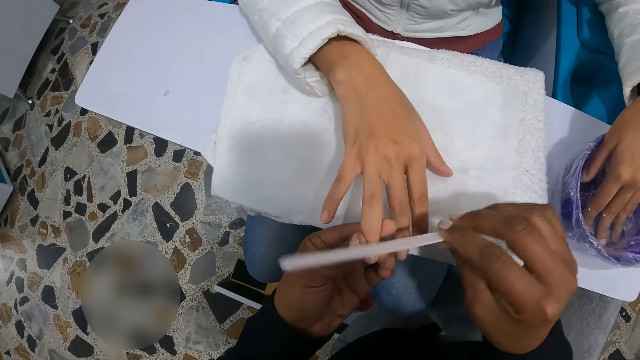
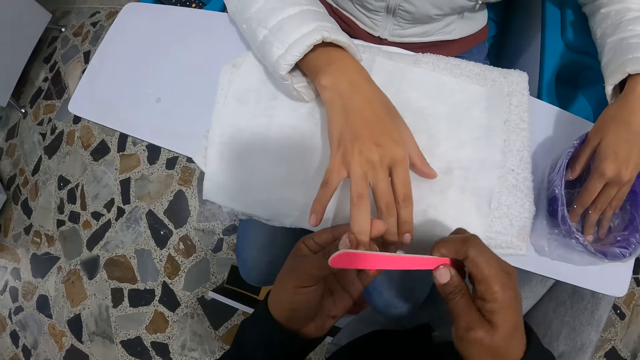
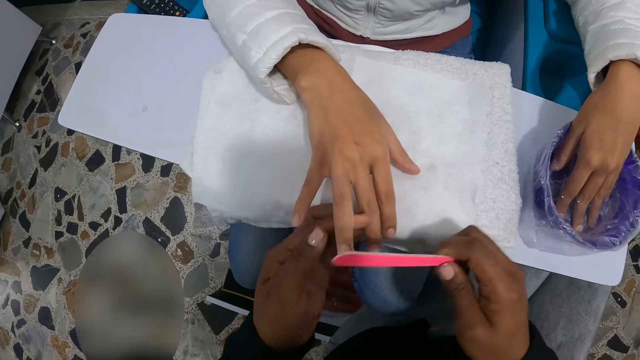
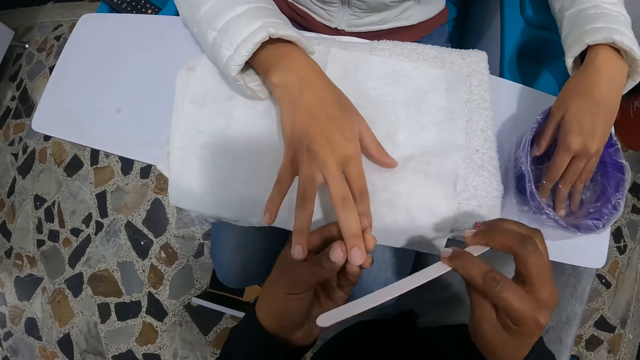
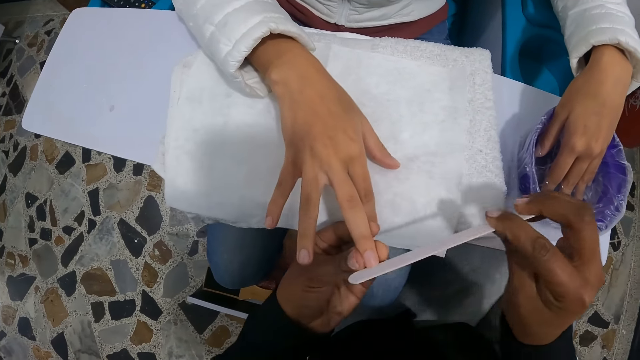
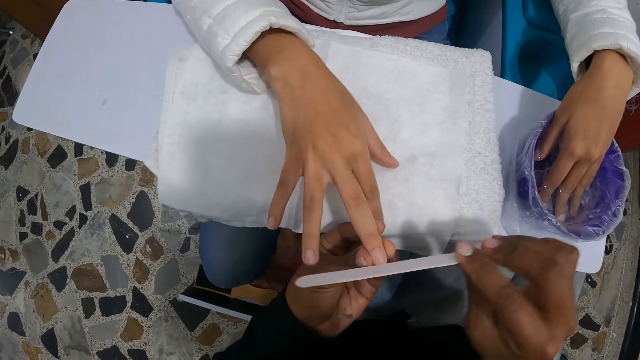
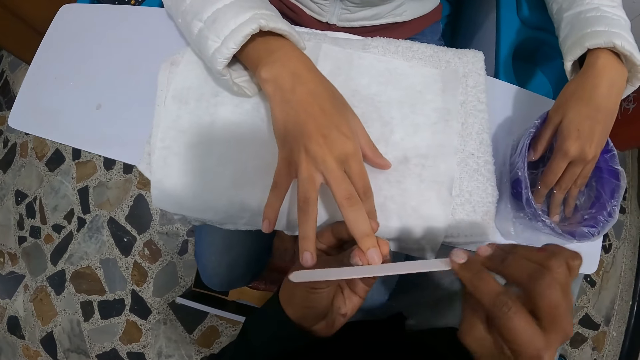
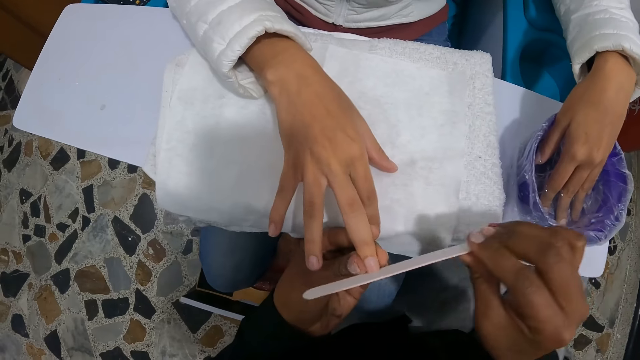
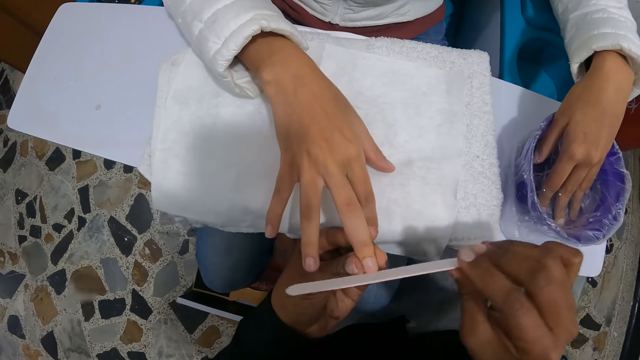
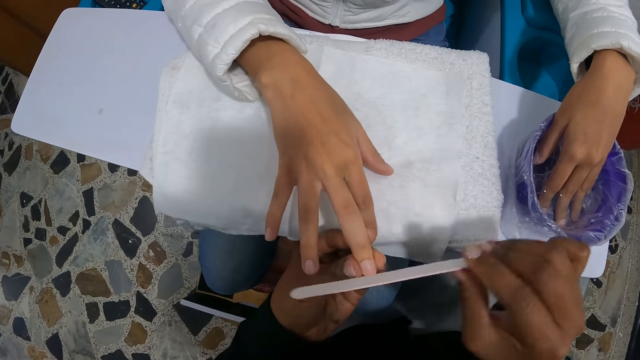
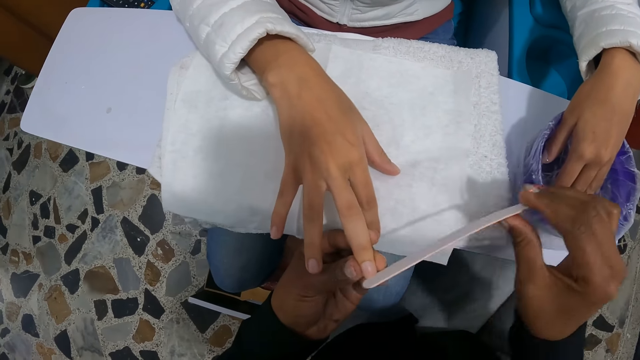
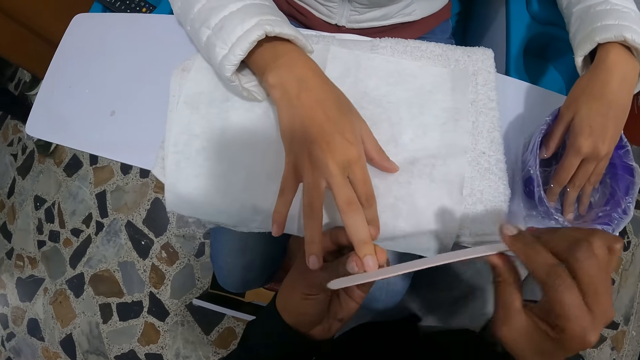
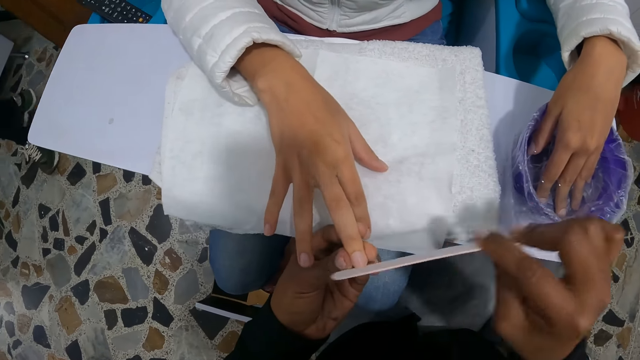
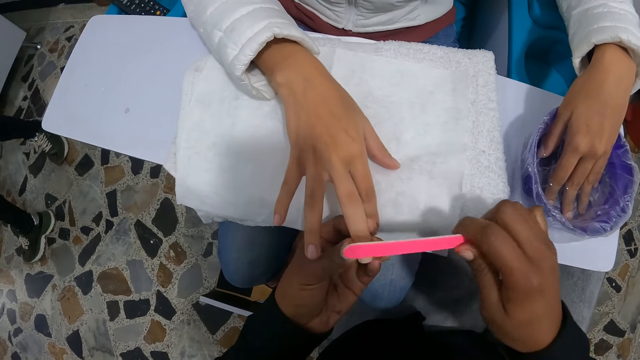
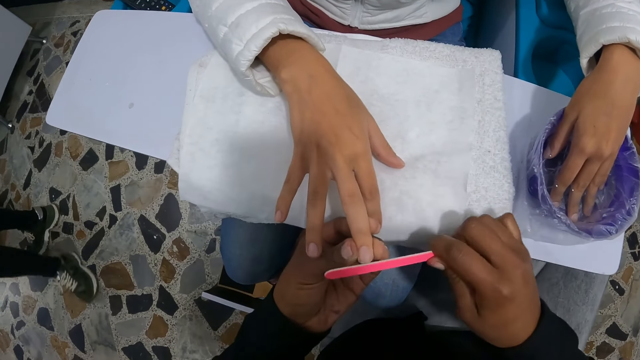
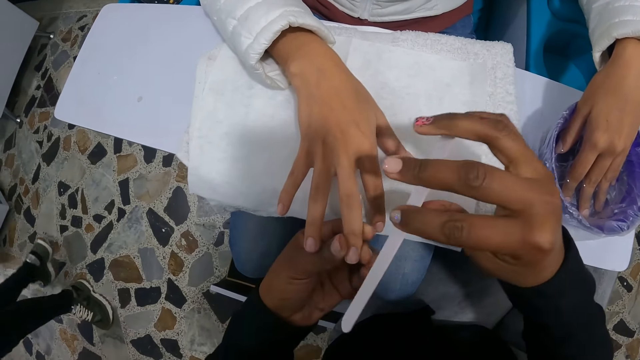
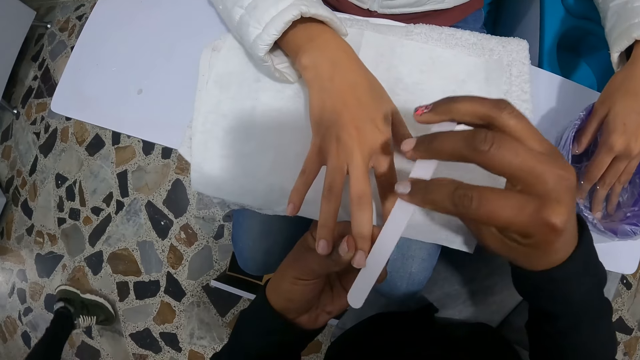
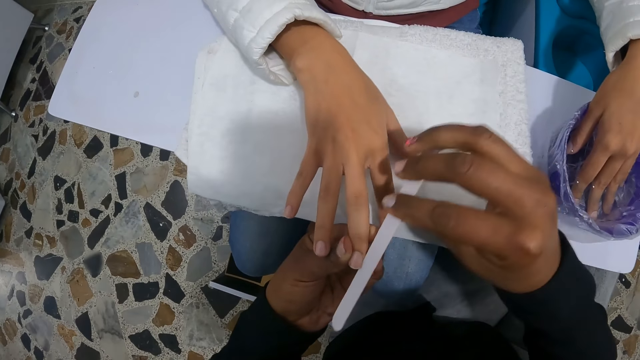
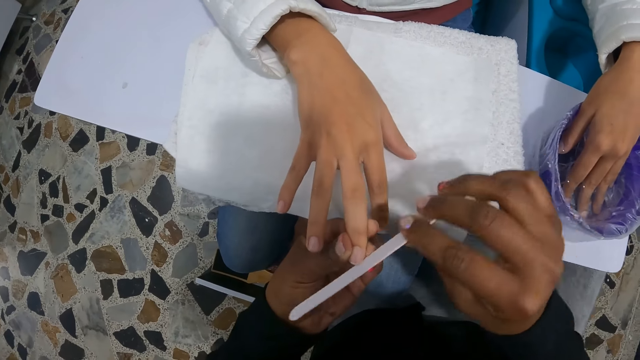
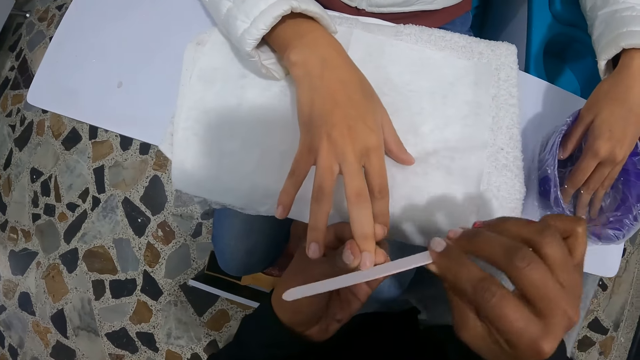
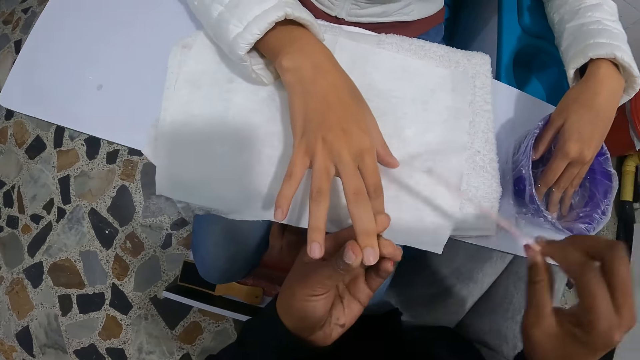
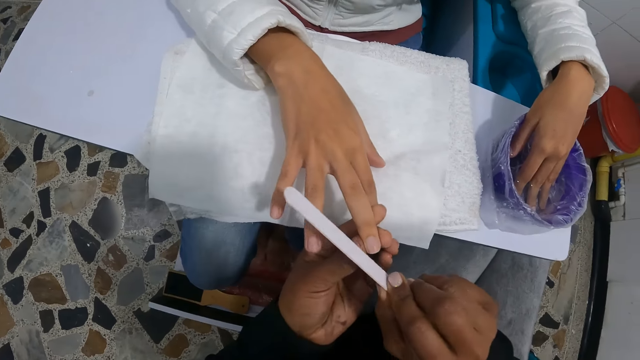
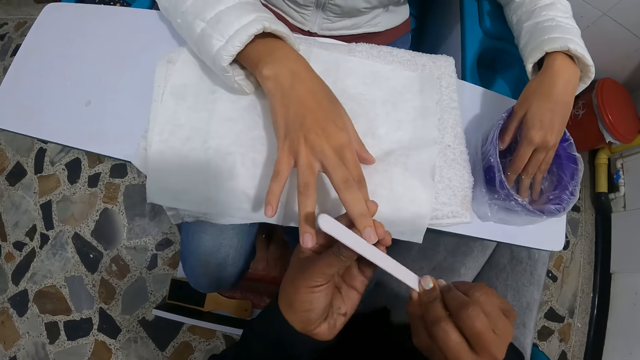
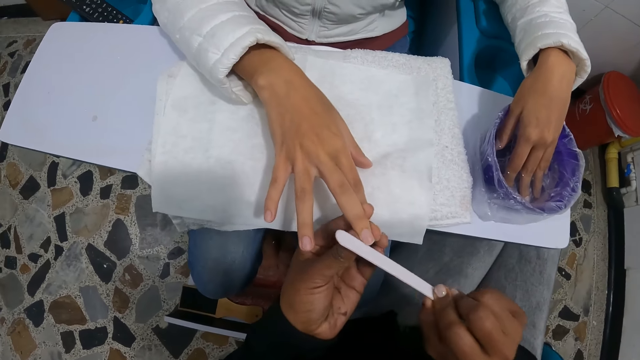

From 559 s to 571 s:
The camera wearer takes the other finger and files the other finger. A person walks on the floor.

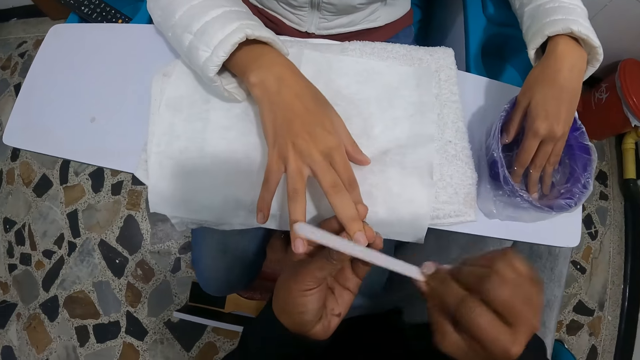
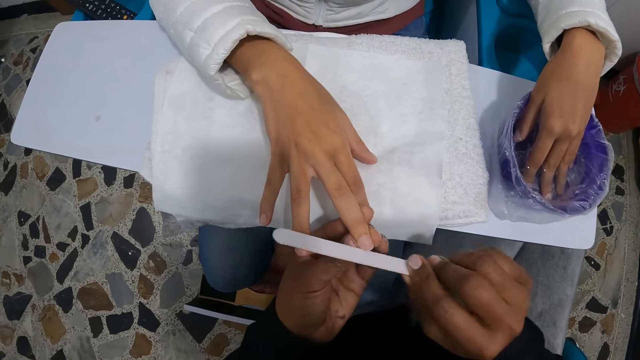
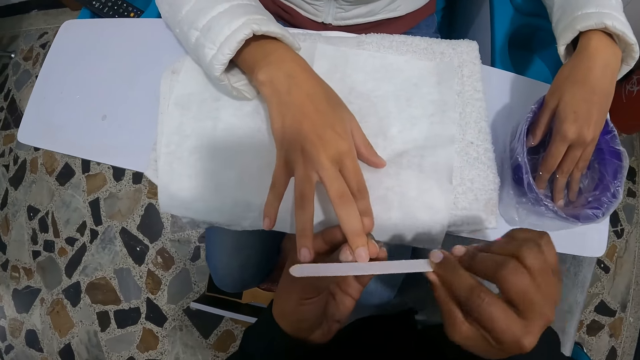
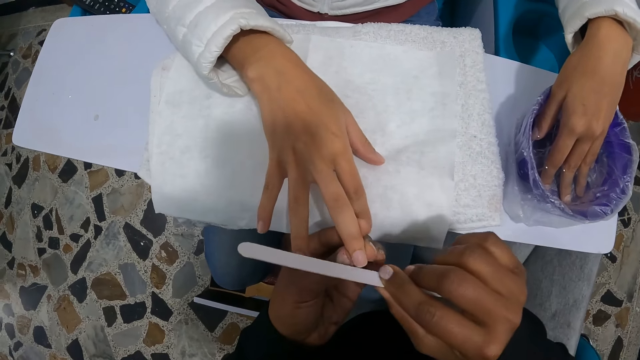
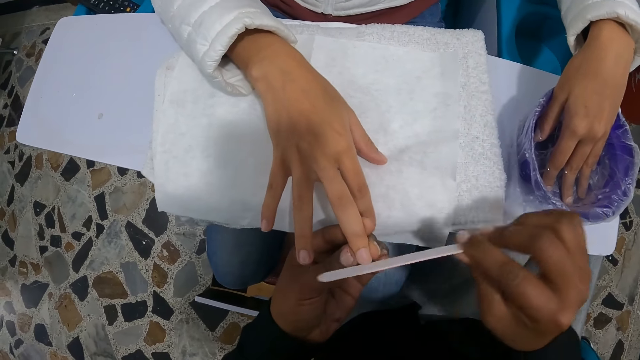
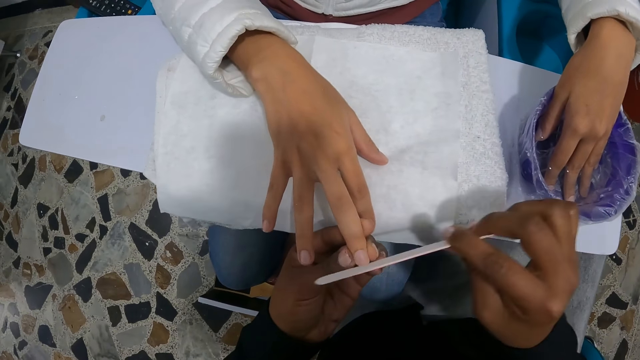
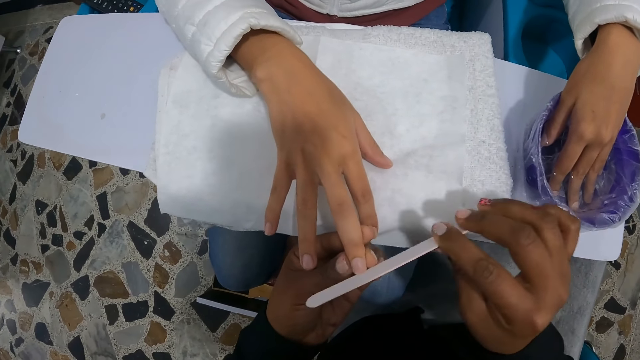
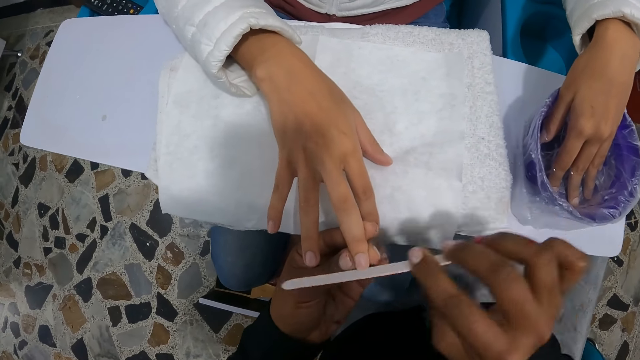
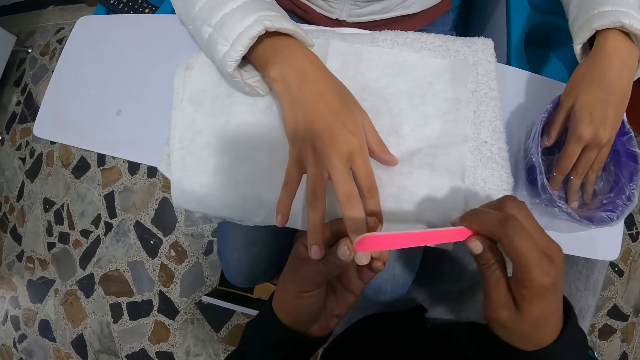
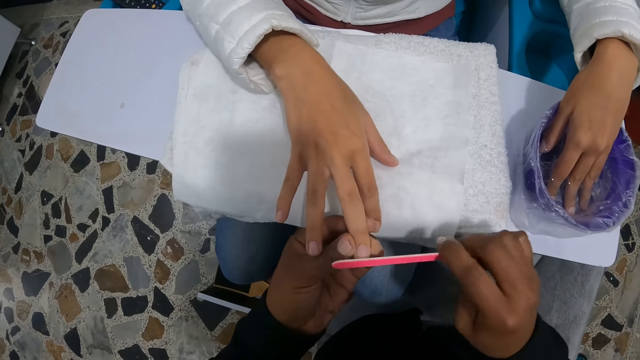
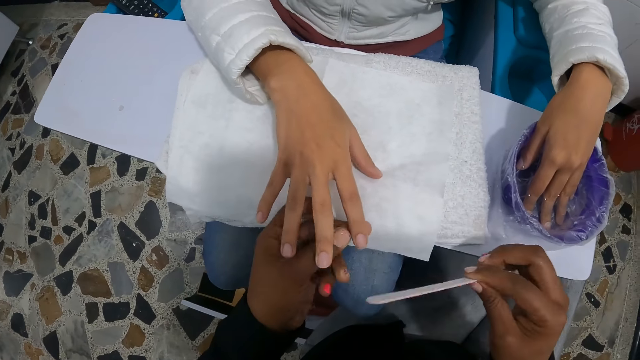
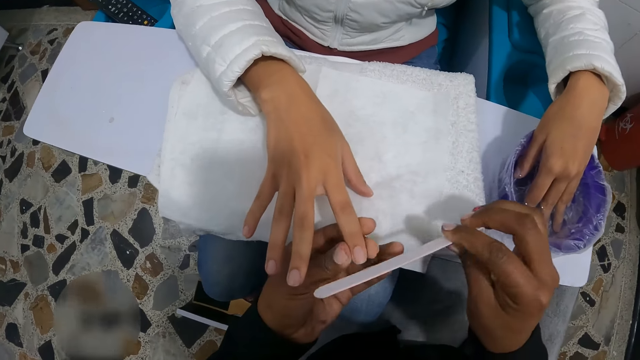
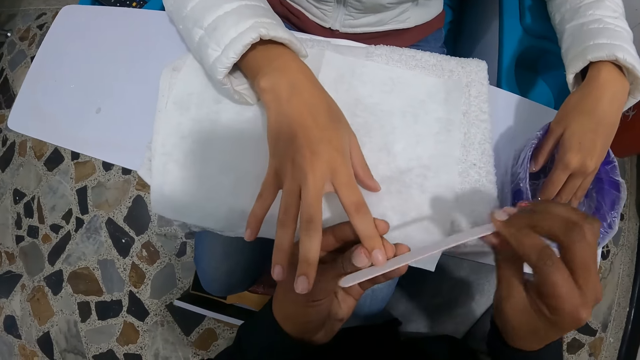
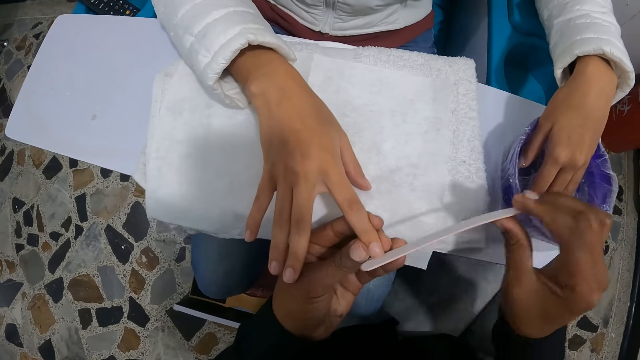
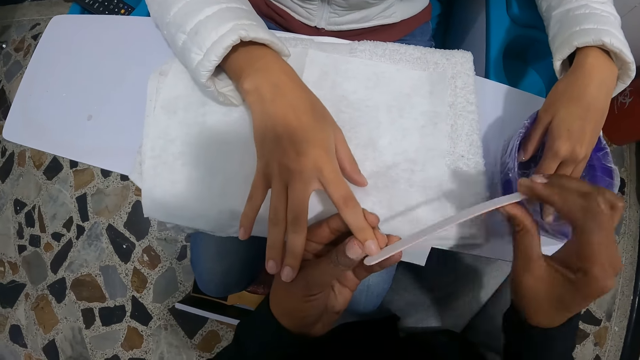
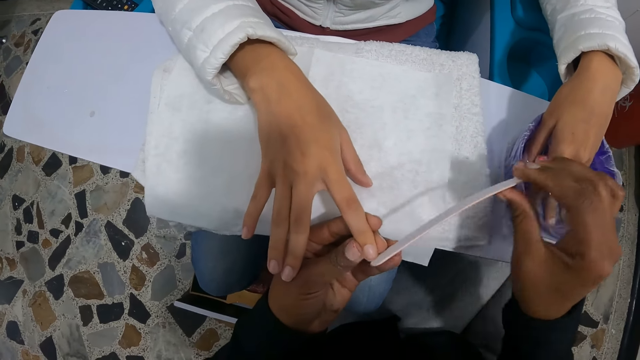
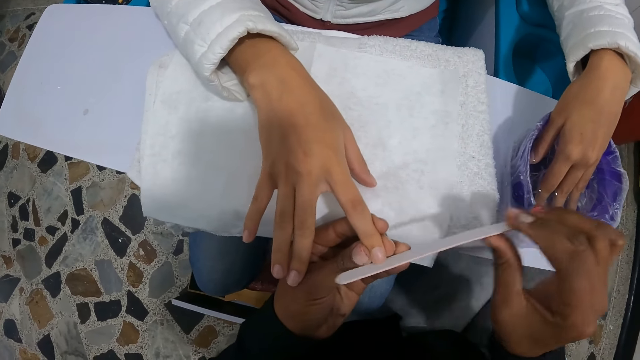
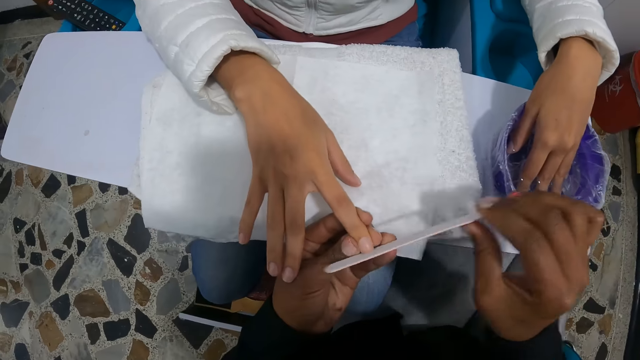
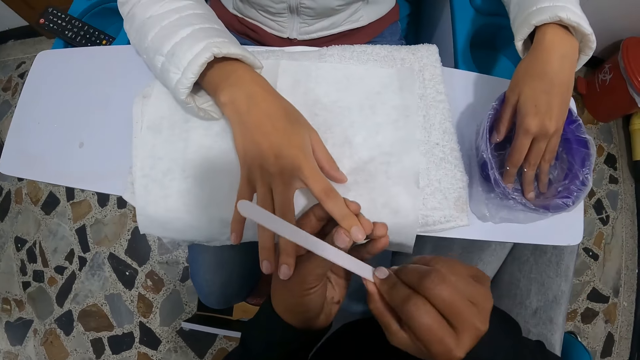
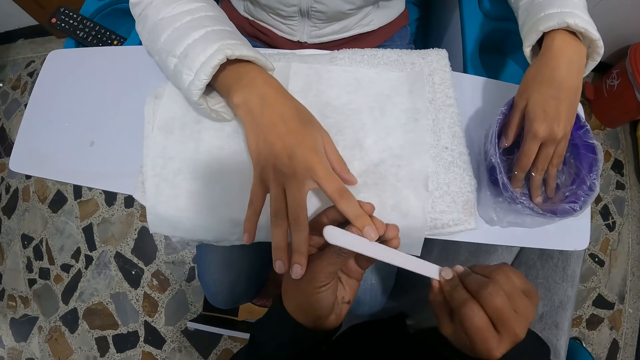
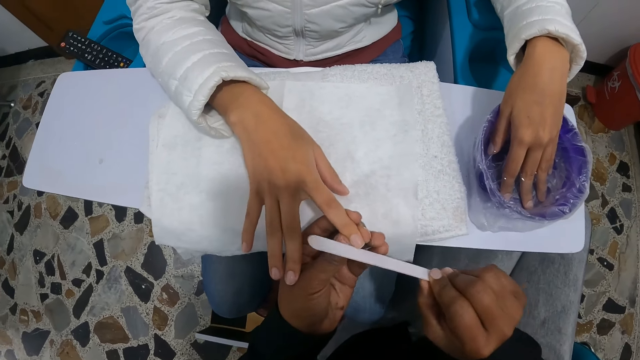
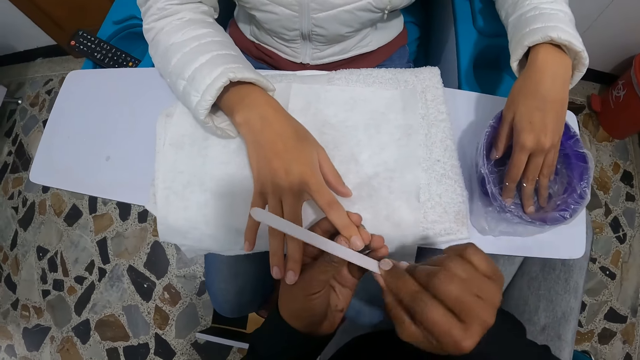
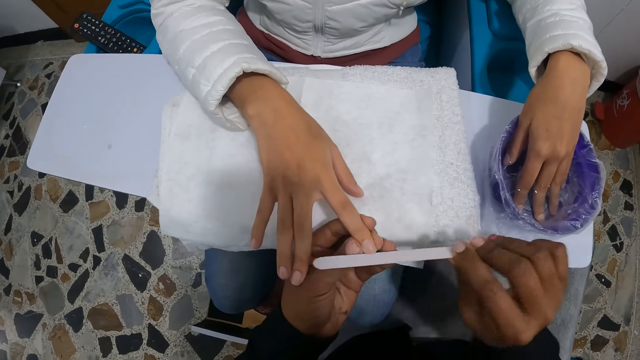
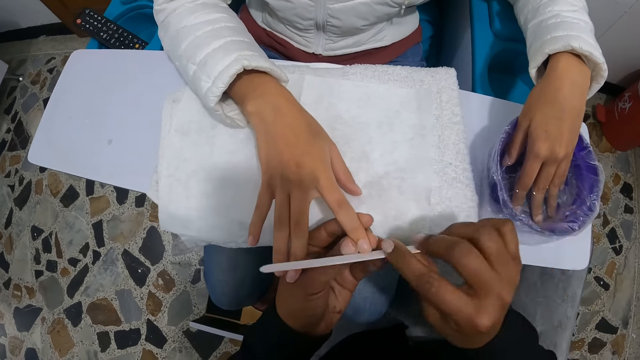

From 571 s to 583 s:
The camera wearer takes the other finger and files the other finger.
